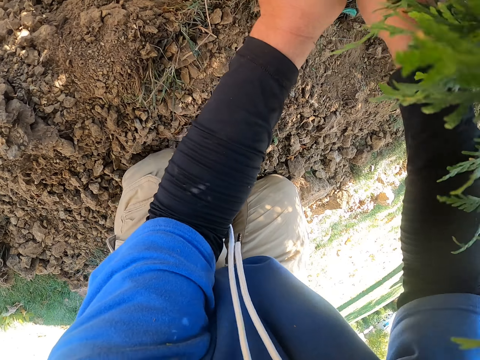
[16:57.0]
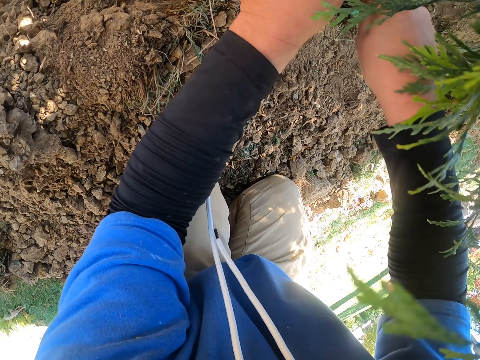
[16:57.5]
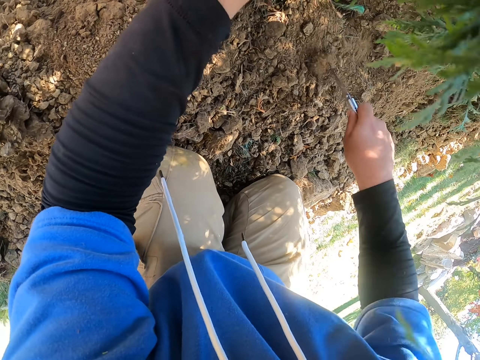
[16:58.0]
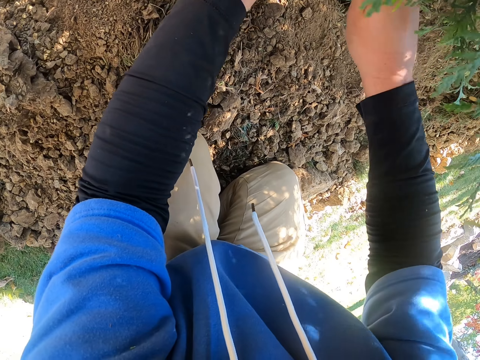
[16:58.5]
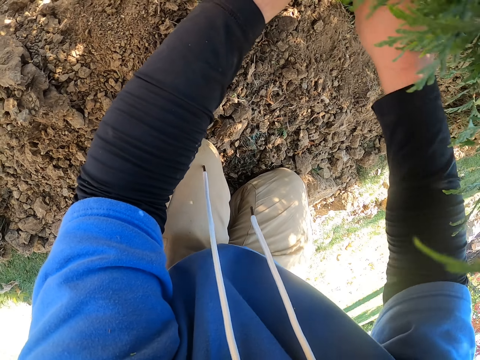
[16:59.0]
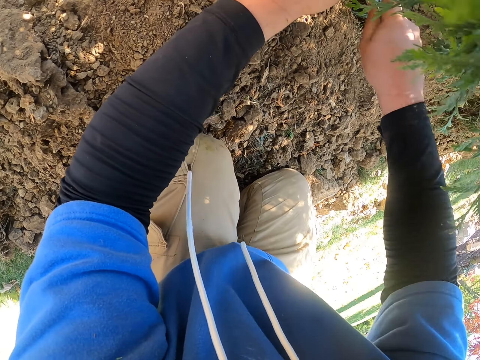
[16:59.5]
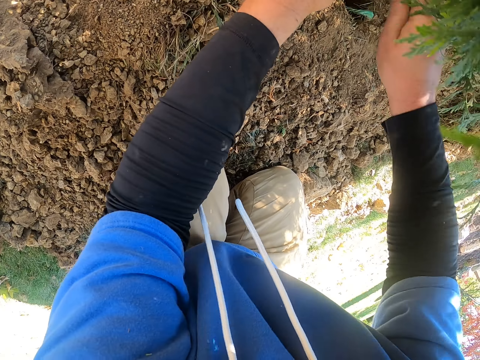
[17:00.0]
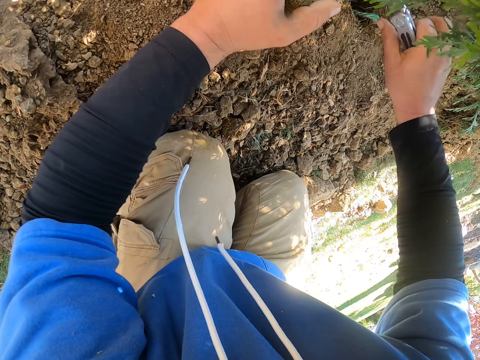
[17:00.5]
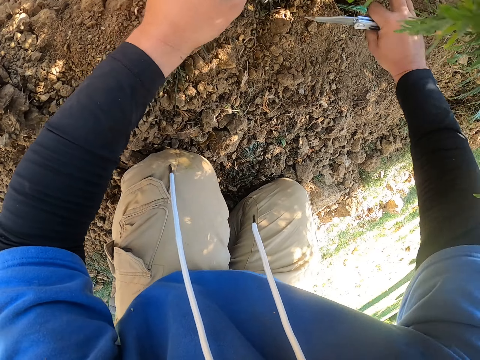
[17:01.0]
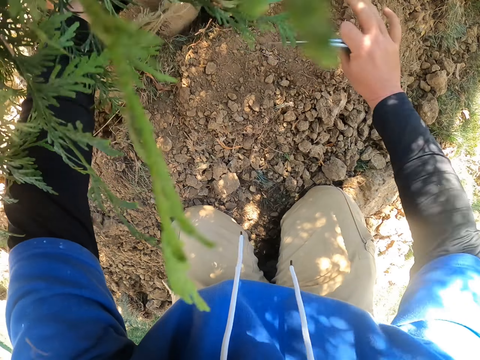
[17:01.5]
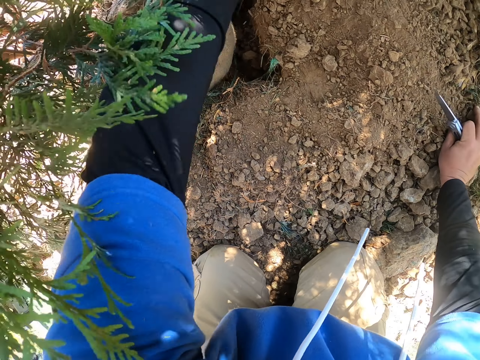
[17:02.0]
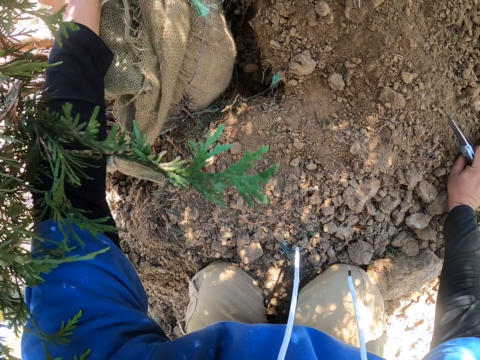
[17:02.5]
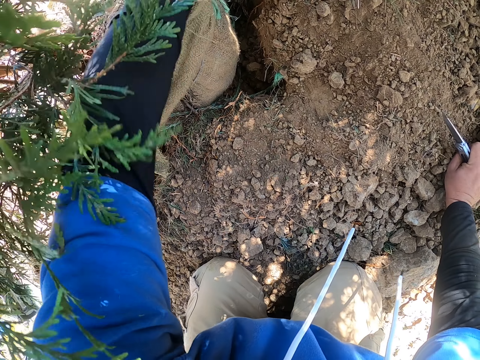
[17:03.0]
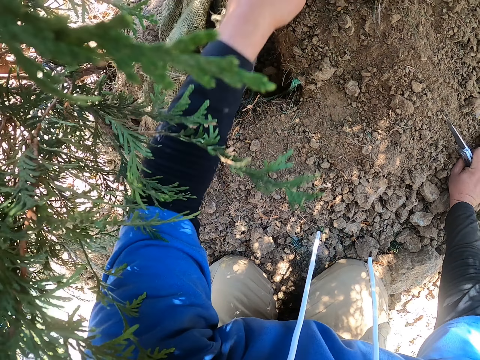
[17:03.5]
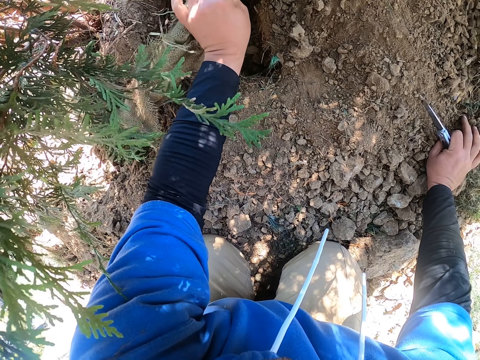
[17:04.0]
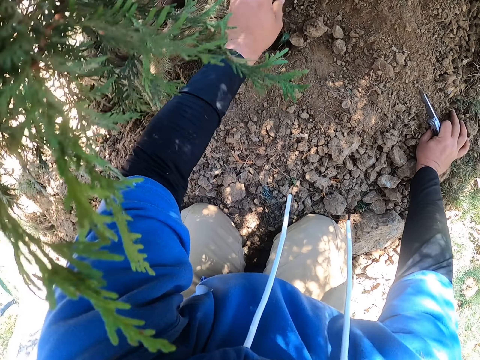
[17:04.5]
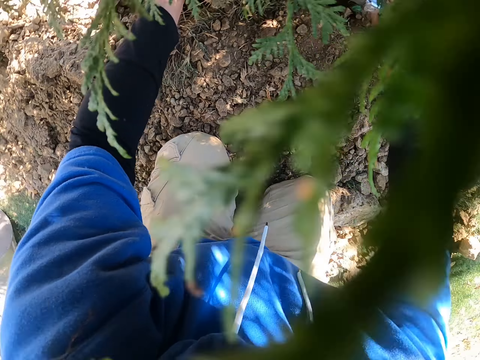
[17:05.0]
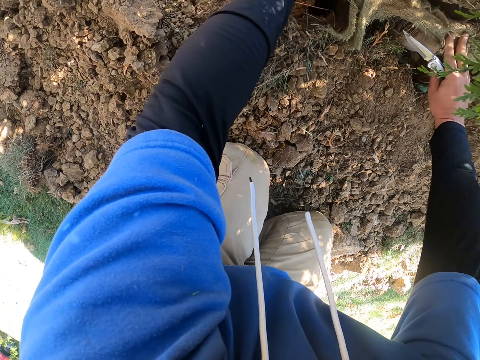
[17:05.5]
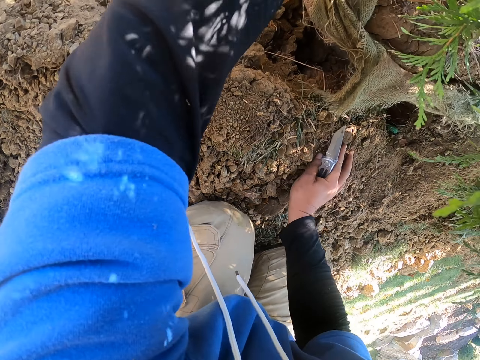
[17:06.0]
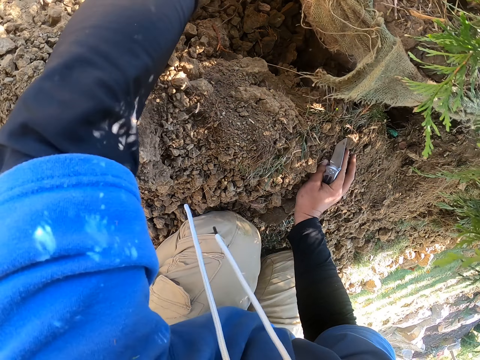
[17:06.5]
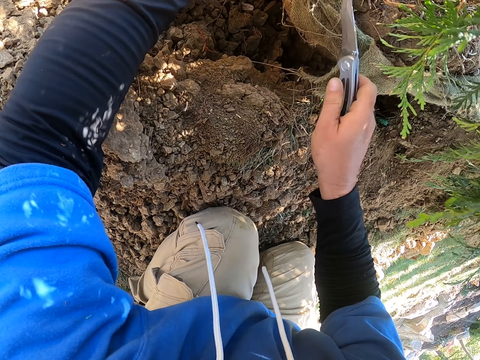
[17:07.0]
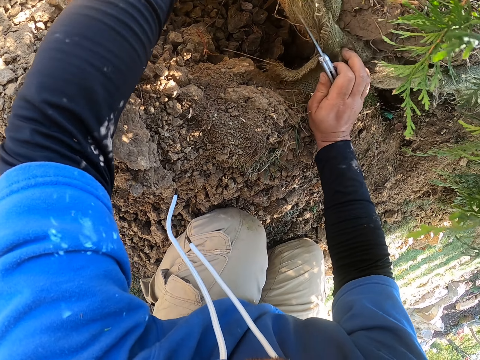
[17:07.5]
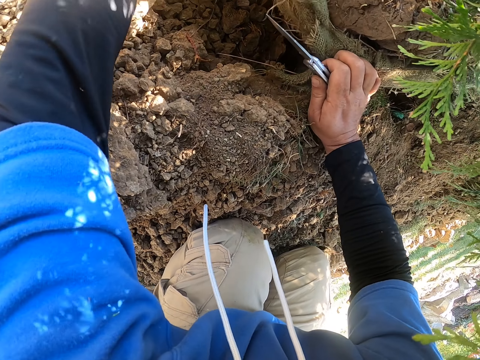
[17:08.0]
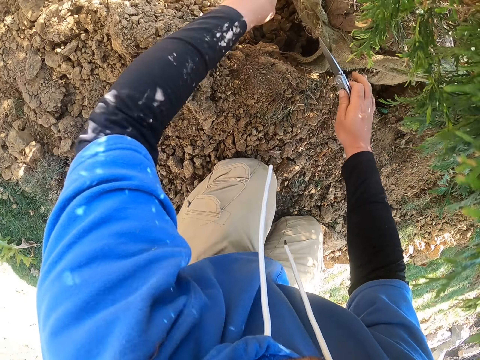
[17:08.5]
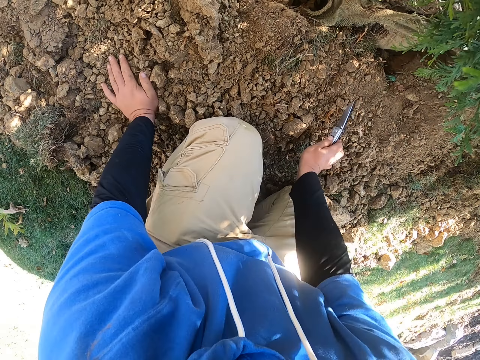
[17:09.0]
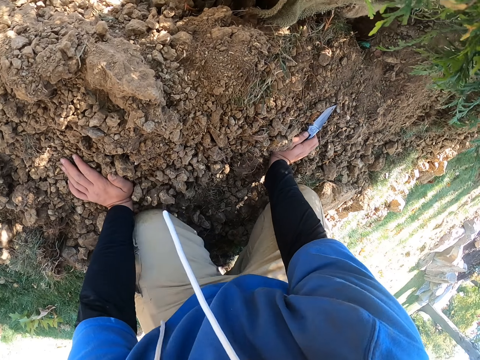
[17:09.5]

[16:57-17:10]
The camera wearer cuts the sack with a knife. They cut the sack with a knife again. They pull the sack. They pull the sack again.

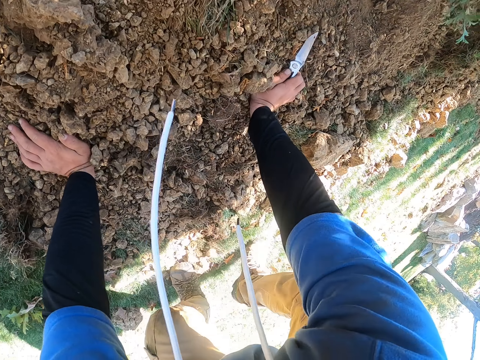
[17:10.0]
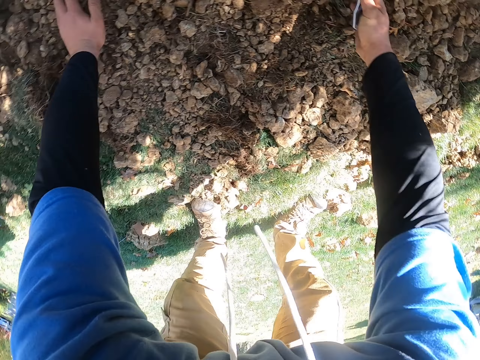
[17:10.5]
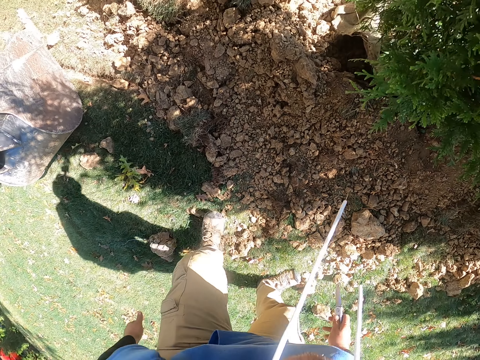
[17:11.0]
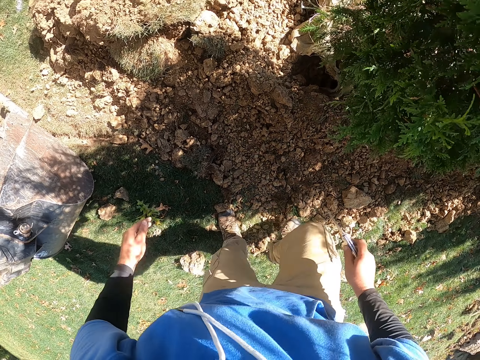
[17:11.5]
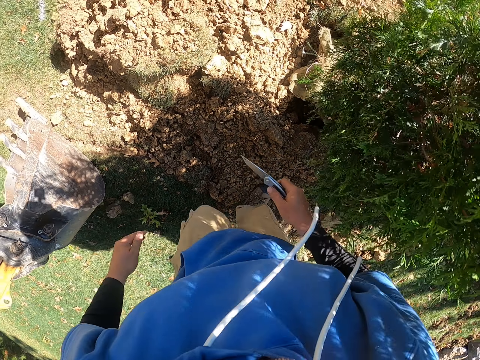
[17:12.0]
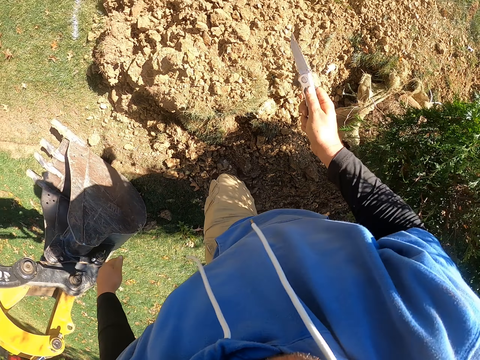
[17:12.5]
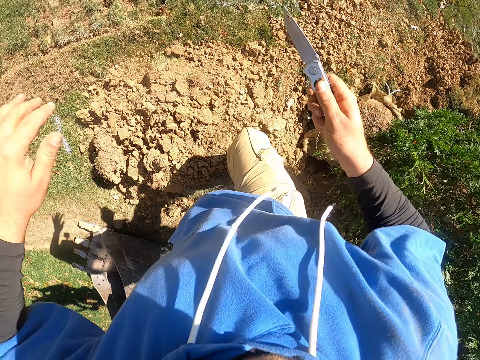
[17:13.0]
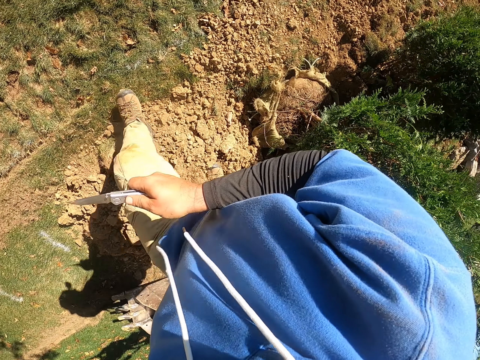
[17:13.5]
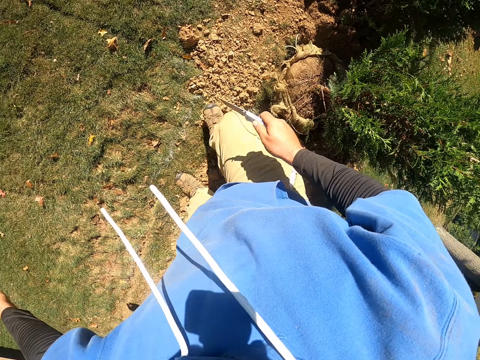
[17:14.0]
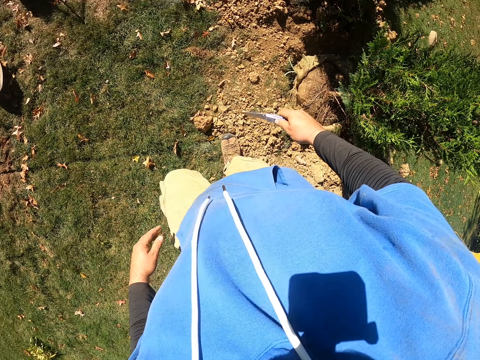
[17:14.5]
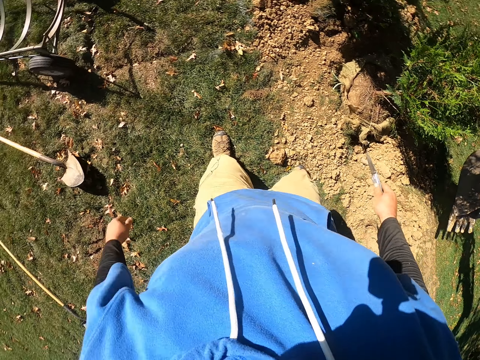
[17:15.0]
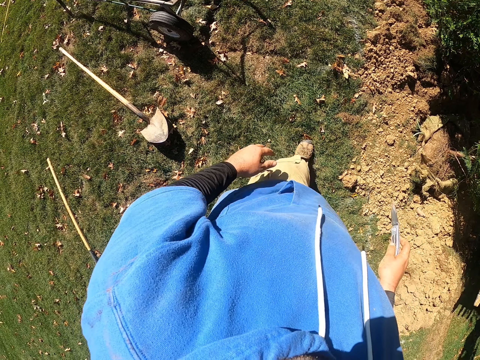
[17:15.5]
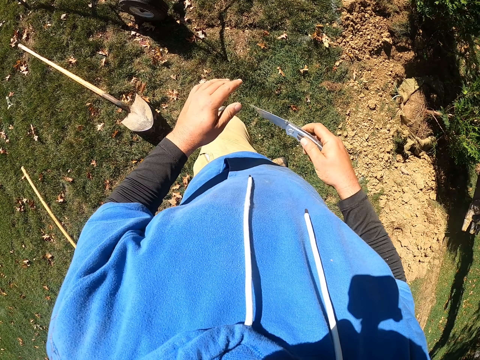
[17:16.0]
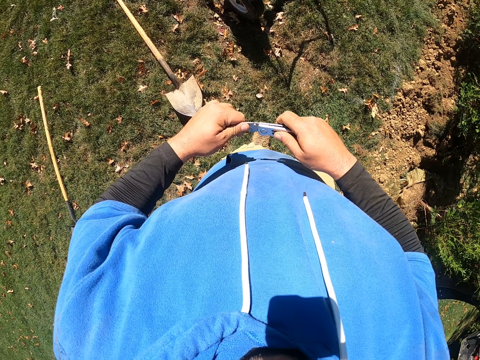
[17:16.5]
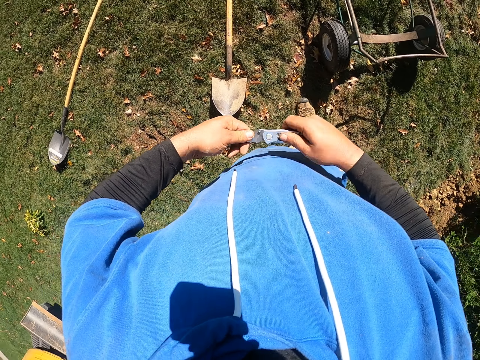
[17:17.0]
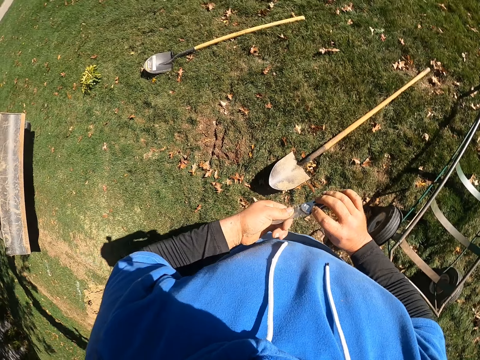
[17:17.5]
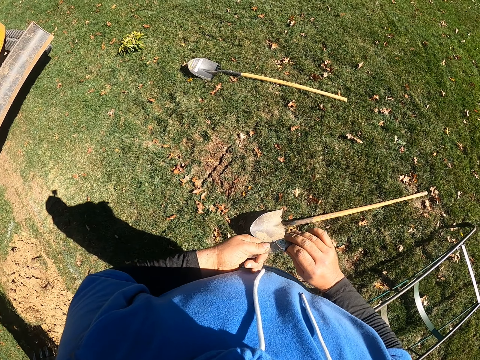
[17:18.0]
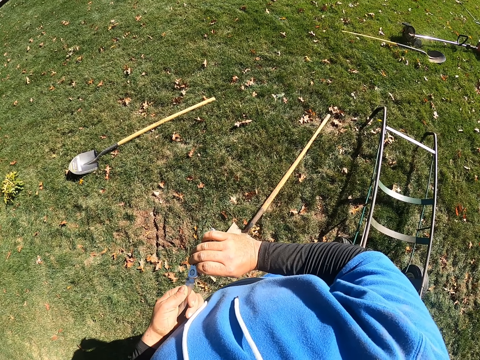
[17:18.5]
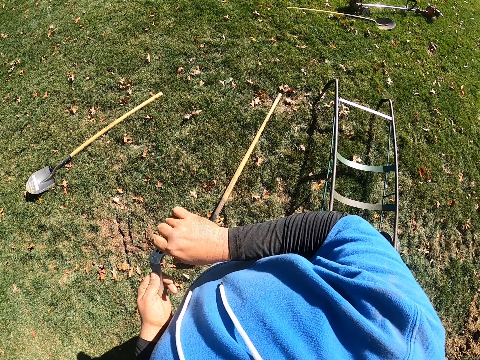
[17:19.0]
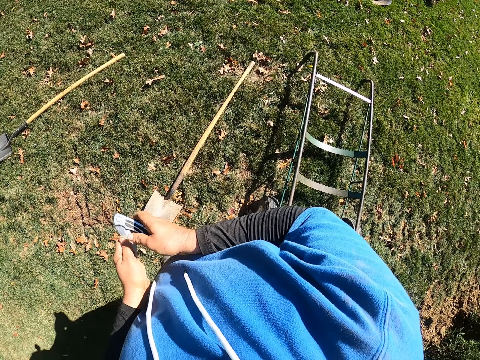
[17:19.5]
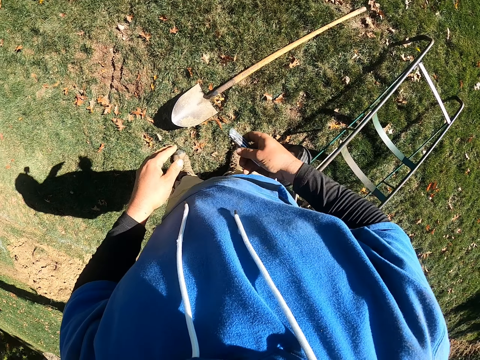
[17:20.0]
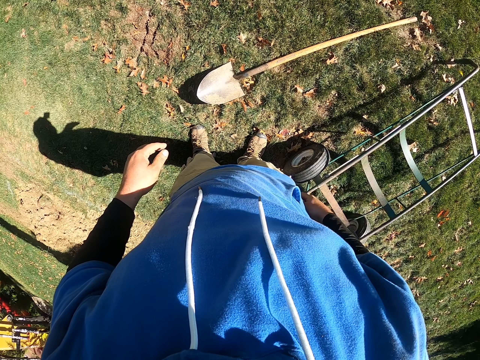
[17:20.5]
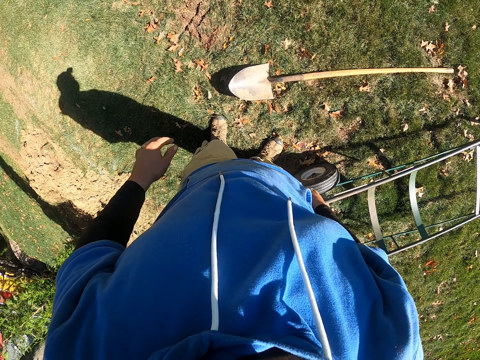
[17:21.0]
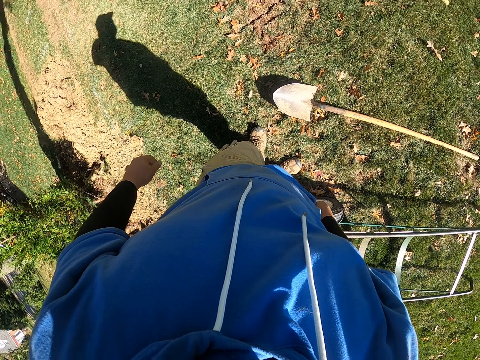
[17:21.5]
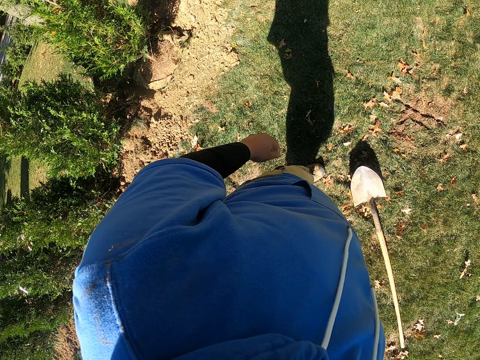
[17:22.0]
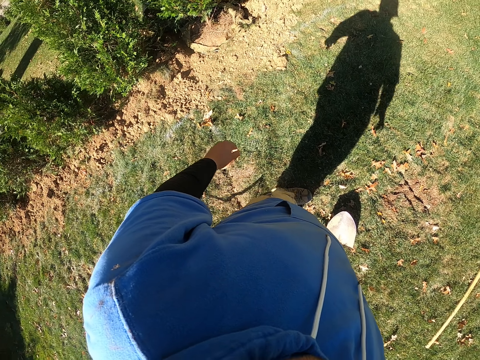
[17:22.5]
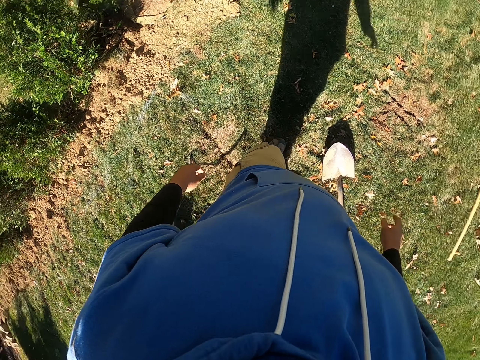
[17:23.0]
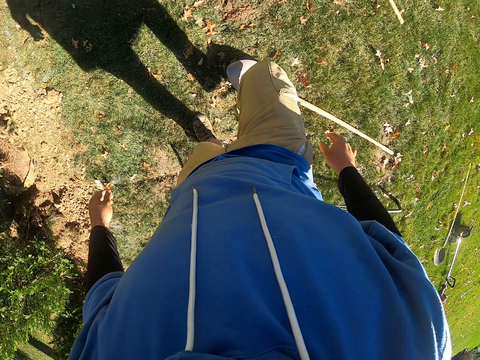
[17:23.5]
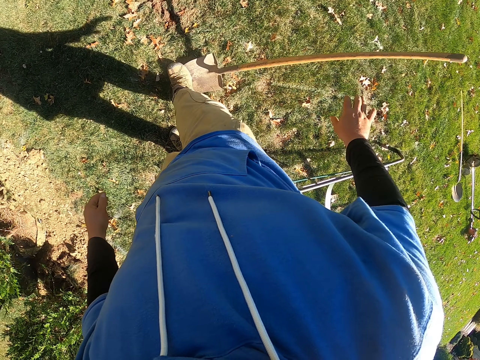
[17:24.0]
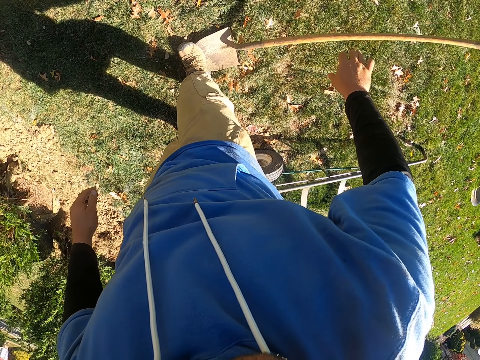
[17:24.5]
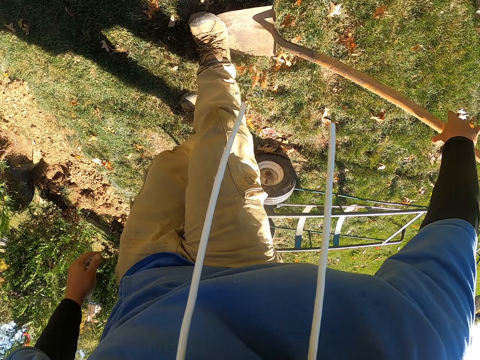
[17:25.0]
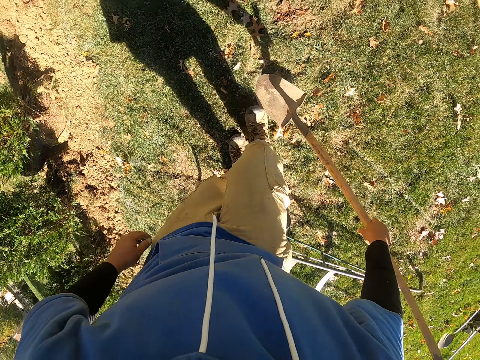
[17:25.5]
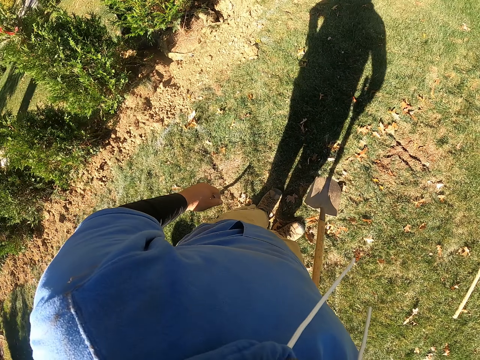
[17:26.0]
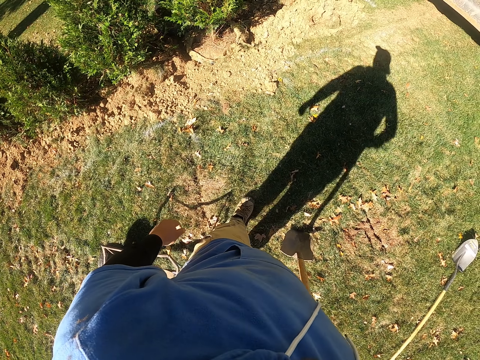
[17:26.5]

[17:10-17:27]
The camera wearer stands up. They walk around the garden. They hold the knife. They fold the knife. They put the knife in the pocket. They look around. They step on a spade. They take the spade.
